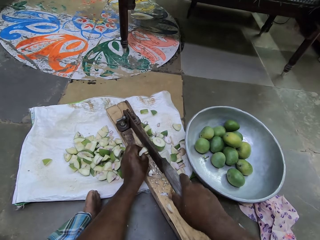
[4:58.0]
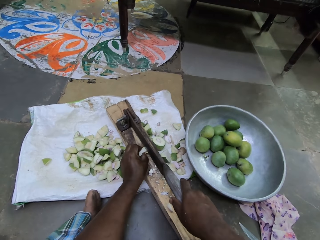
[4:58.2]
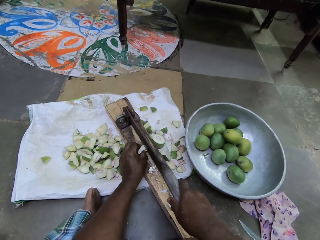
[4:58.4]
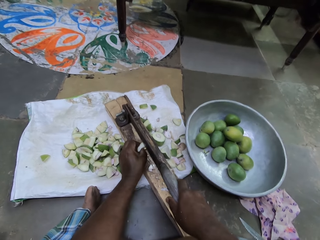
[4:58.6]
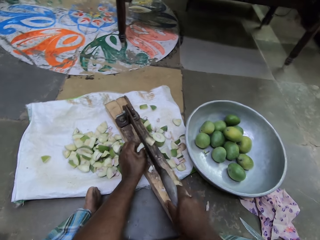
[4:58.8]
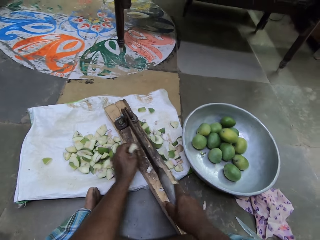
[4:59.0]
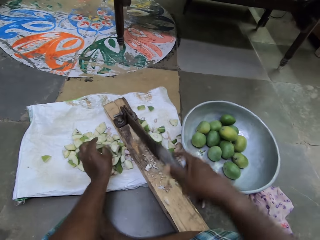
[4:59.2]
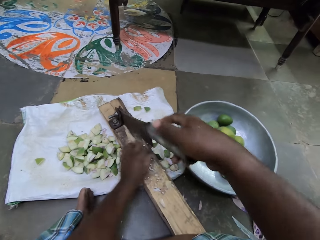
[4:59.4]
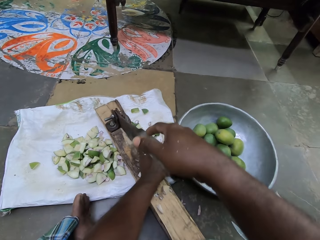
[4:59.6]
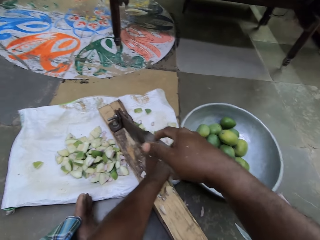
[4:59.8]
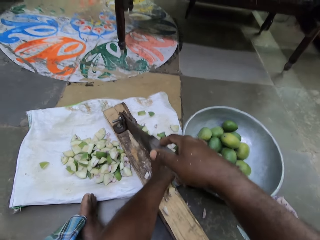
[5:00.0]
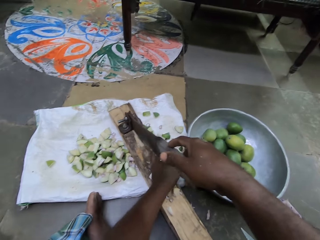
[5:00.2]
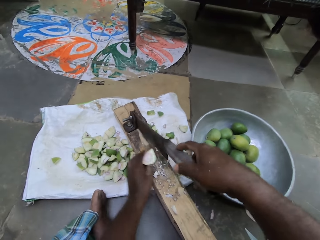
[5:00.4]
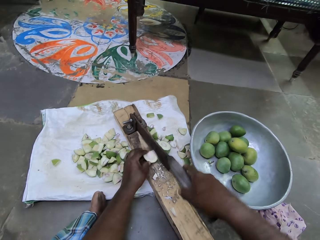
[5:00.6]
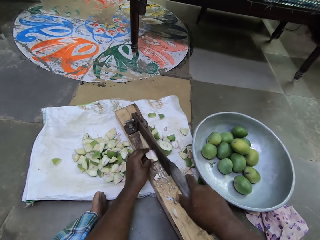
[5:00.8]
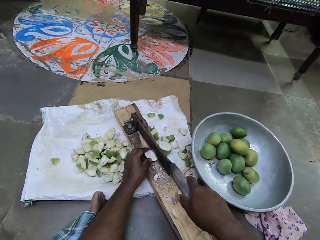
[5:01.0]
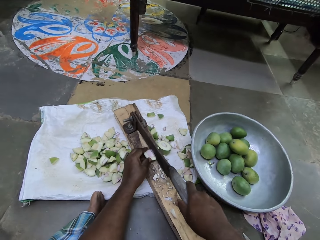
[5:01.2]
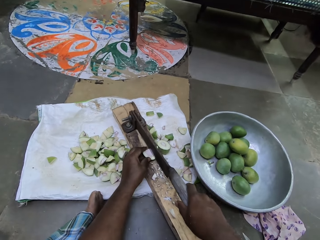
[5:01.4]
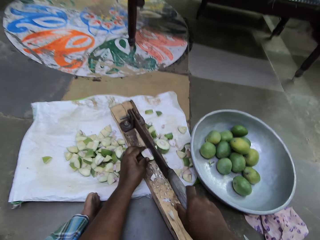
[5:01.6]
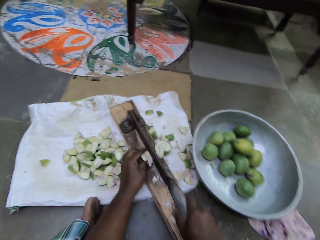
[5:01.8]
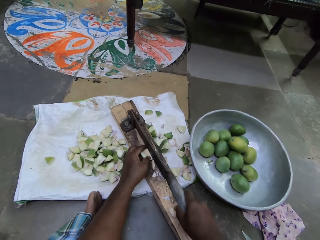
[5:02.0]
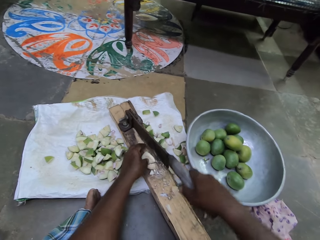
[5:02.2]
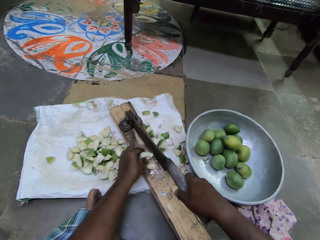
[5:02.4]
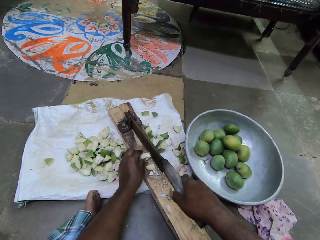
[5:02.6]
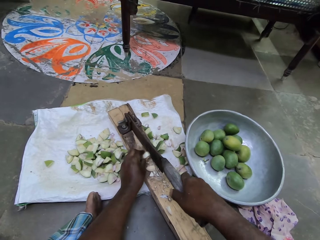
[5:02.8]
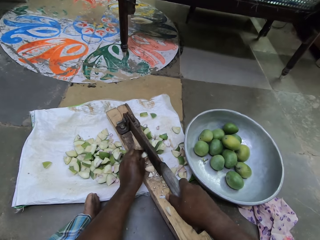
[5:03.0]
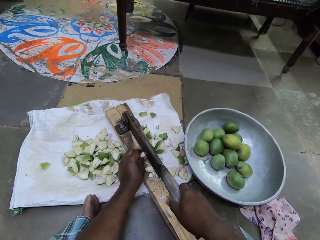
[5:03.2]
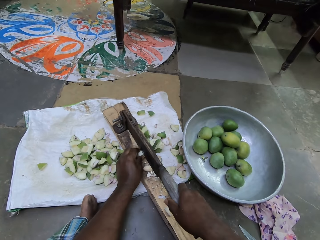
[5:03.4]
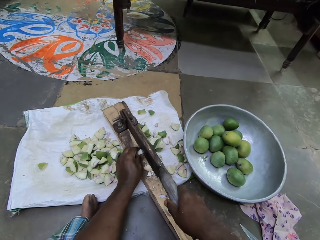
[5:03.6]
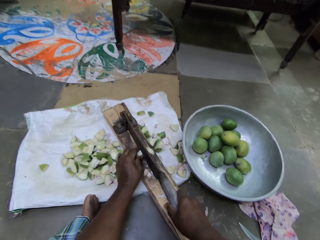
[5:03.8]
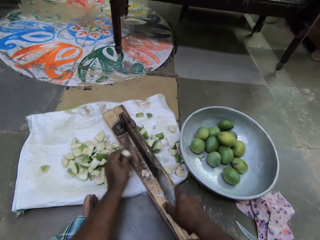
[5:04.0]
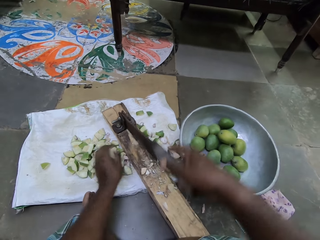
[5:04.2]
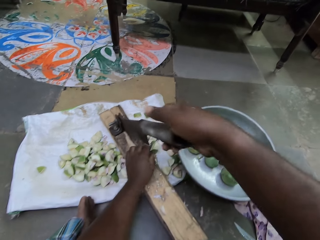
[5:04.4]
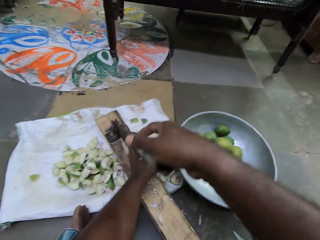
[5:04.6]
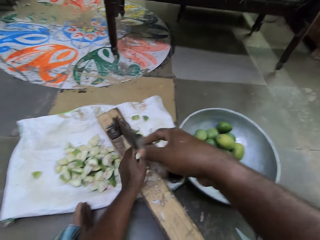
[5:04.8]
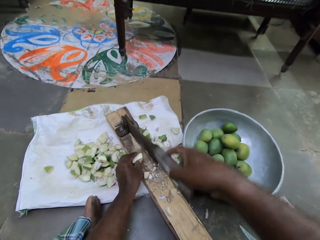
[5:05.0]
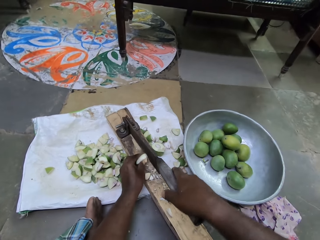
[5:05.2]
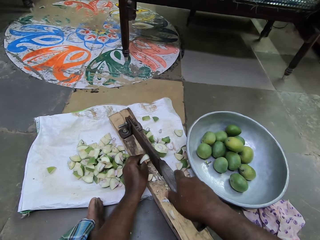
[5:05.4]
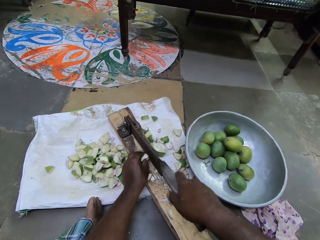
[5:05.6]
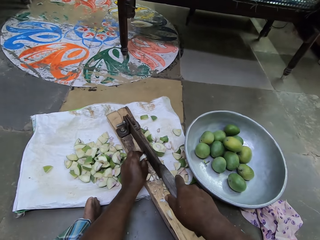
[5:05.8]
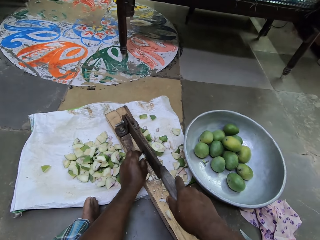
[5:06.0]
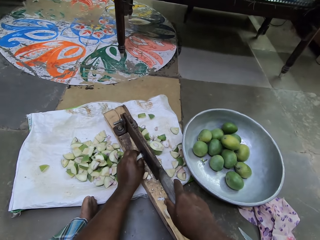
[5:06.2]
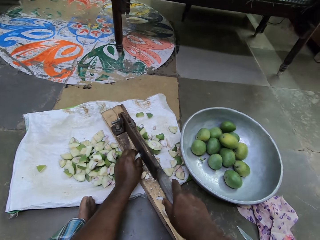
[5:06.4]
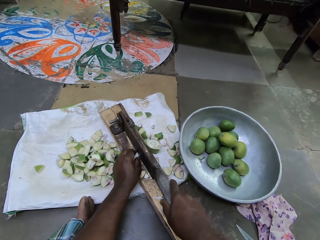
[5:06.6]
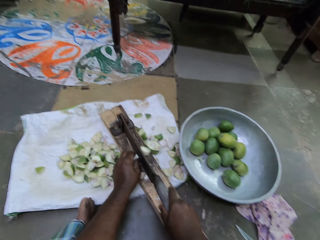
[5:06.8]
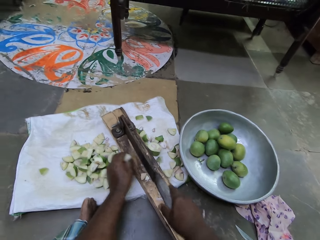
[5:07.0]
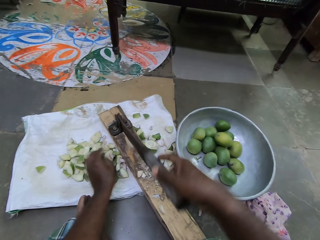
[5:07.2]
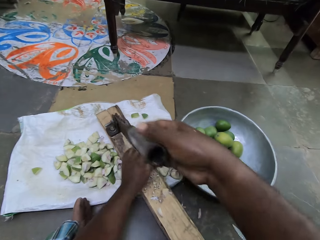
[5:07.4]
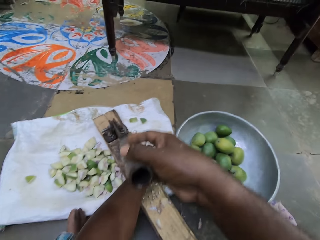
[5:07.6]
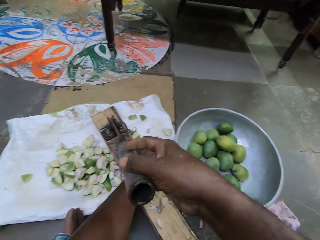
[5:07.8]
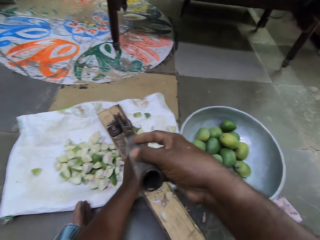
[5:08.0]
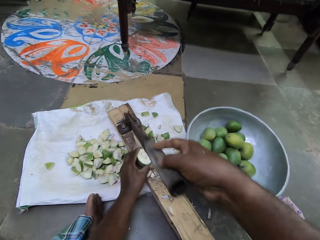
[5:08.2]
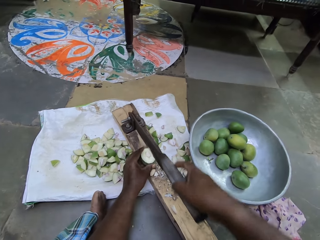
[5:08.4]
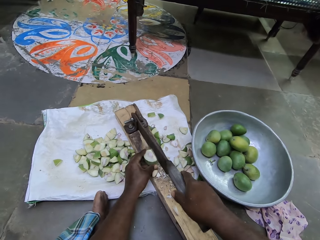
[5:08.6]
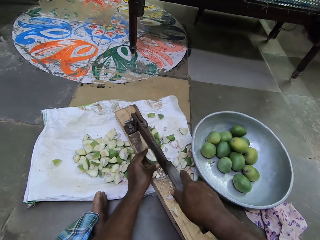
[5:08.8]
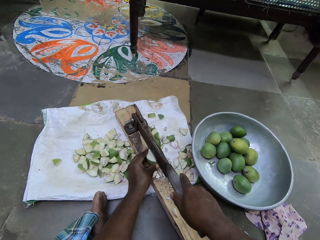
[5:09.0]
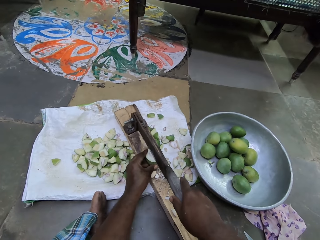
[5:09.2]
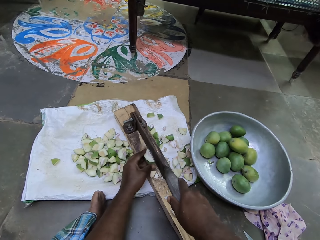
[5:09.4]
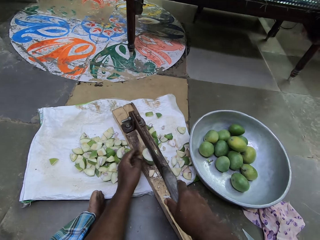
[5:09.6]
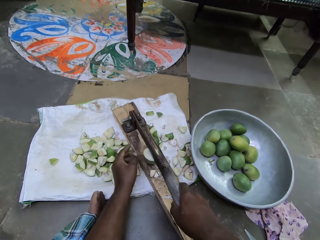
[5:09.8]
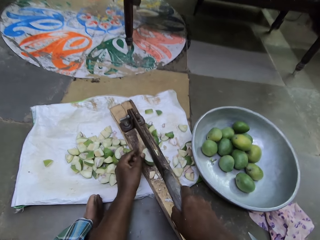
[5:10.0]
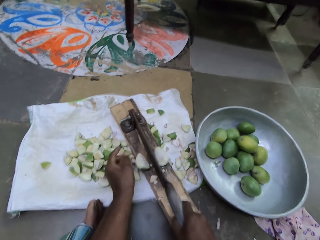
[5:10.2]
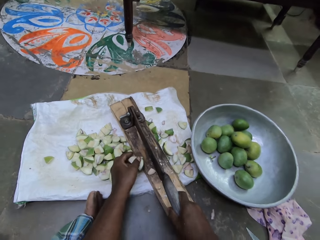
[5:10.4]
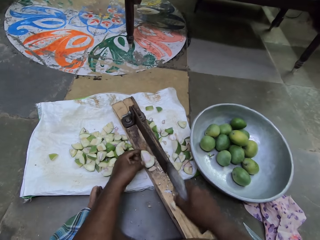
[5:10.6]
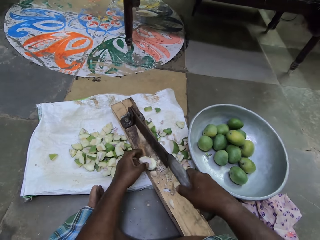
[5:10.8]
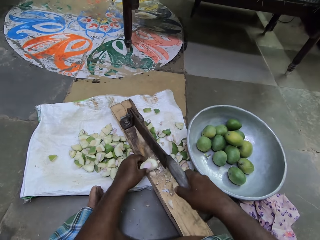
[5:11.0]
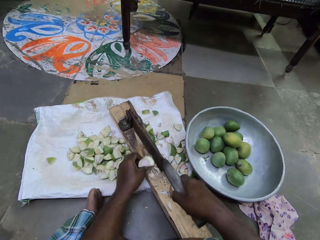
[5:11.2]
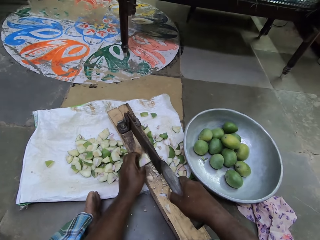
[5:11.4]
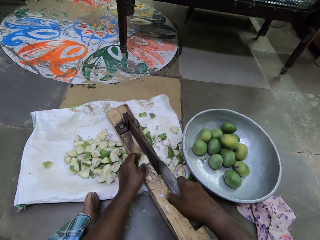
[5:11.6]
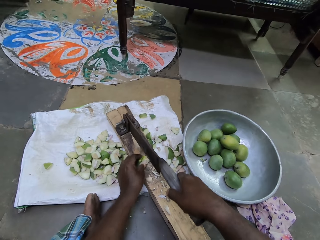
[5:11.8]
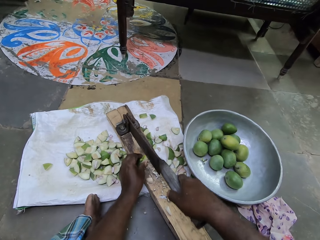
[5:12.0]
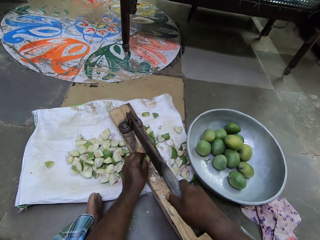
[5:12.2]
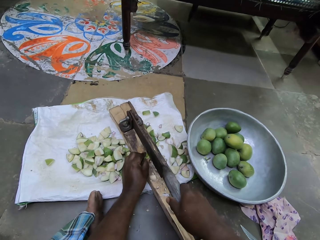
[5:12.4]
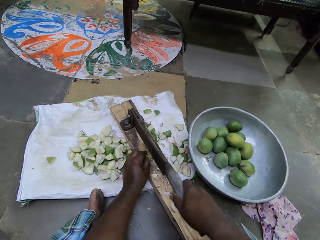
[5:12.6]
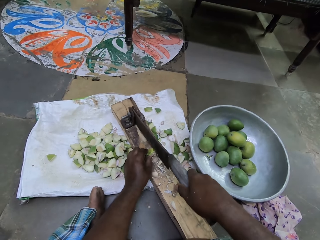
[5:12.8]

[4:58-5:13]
The camera wearer cuts the piece of mango on the fruit cutter with his right hand. He drops the piece of mango on the sack with his left hand. He picks a piece of the mango from the sack with his left hand. He places the piece of mango on the fruit cutter with his left hand. He cuts the piece of mango on the fruit cutter with his right hand. He adjusts the piece of mango on the fruit cutter with his left hand. He cuts the piece of mango on the fruit cutter with his right hand. He drops the piece of mango on the sack with his left hand. He picks a piece of the mango from the sack with his left hand. He places the piece of mango on the fruit cutter with his left hand. He cuts the piece of mango on the fruit cutter with his right hand. He drops the piece of mango on the sack with his left hand. He picks a piece of the mango from the sack with his left hand. He places the piece of mango on the fruit cutter with his left hand. He cuts the piece of mango on the fruit cutter with his right hand. He places the piece of mango on the fruit cutter with his left hand.

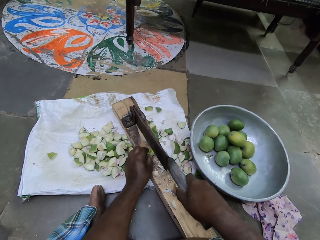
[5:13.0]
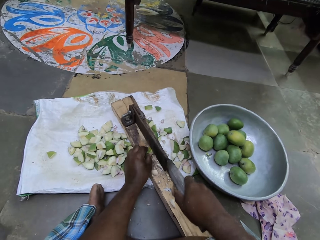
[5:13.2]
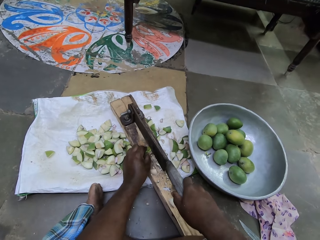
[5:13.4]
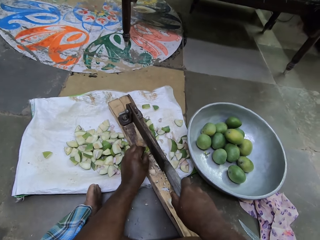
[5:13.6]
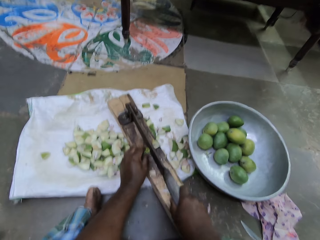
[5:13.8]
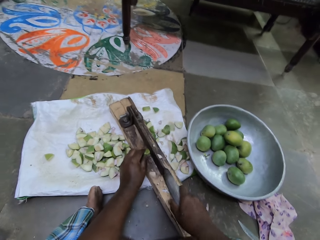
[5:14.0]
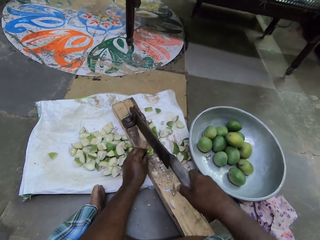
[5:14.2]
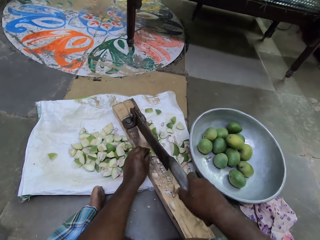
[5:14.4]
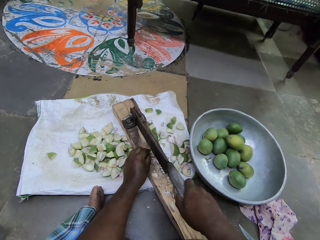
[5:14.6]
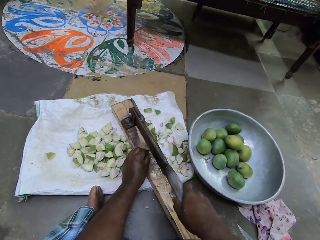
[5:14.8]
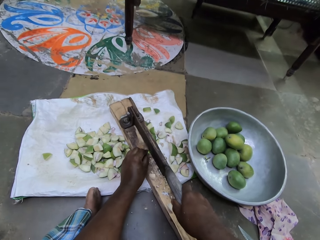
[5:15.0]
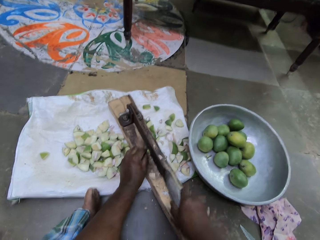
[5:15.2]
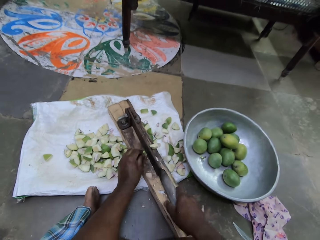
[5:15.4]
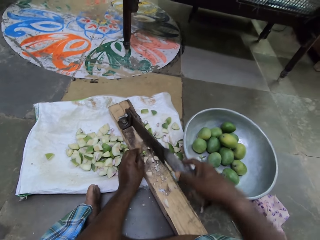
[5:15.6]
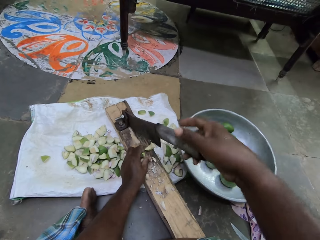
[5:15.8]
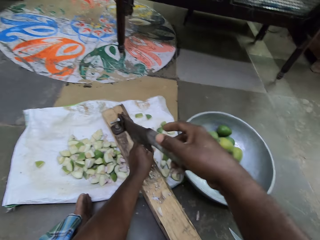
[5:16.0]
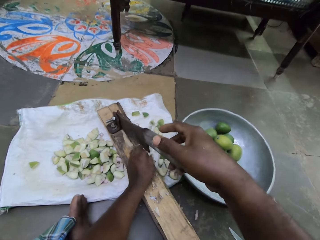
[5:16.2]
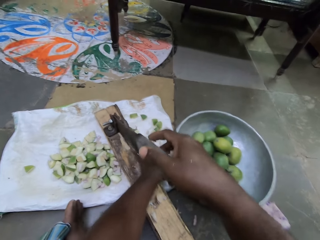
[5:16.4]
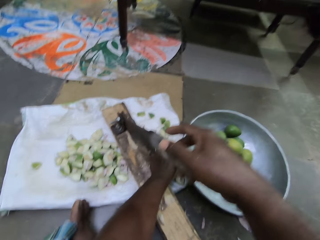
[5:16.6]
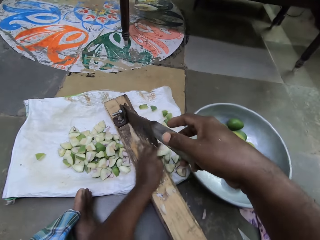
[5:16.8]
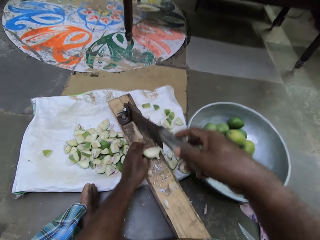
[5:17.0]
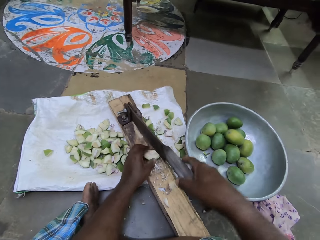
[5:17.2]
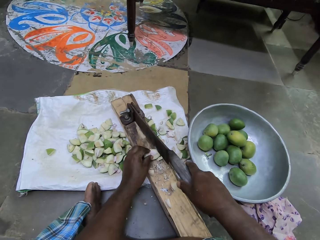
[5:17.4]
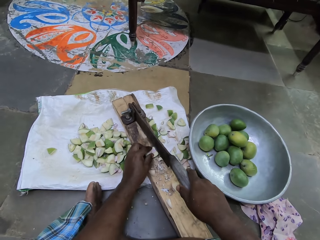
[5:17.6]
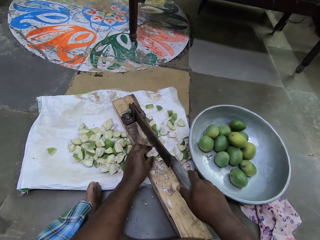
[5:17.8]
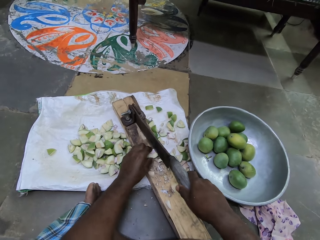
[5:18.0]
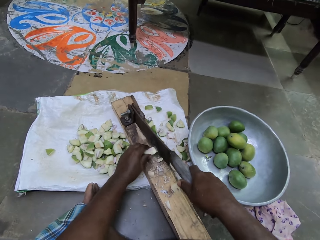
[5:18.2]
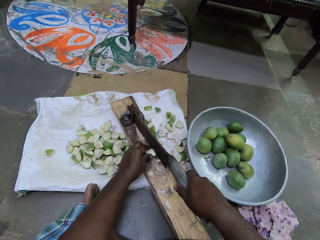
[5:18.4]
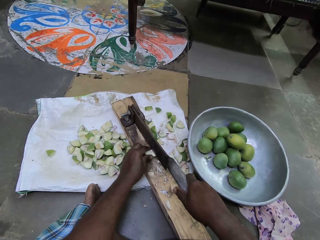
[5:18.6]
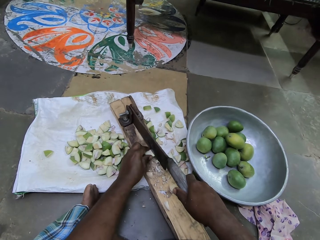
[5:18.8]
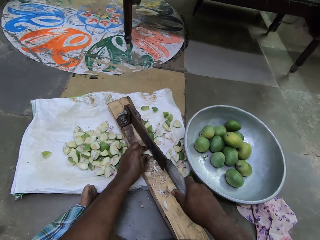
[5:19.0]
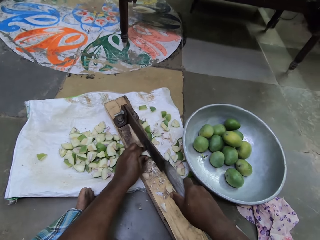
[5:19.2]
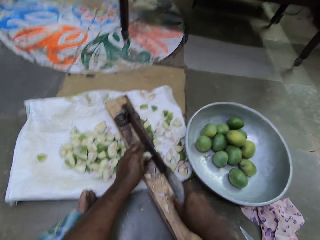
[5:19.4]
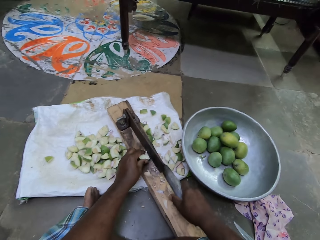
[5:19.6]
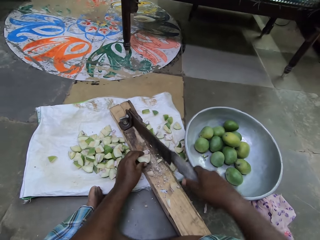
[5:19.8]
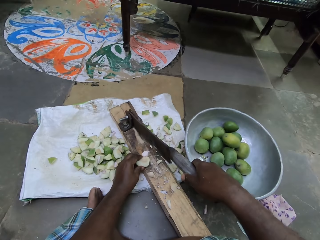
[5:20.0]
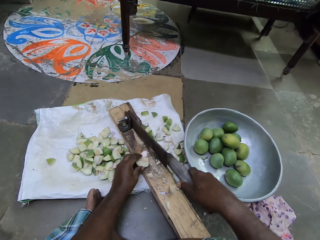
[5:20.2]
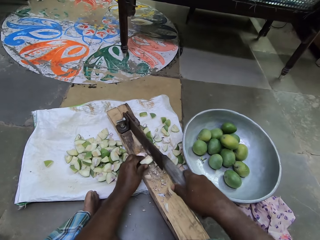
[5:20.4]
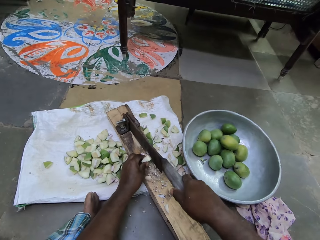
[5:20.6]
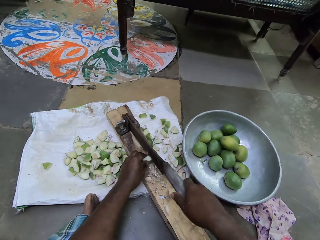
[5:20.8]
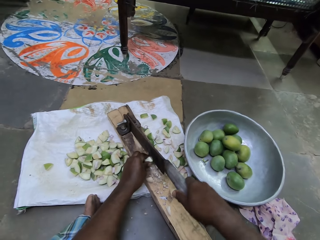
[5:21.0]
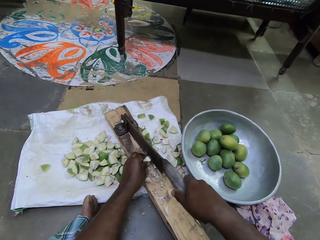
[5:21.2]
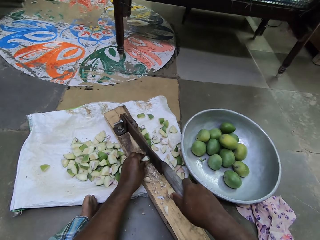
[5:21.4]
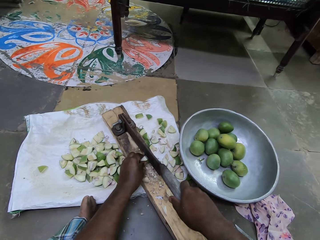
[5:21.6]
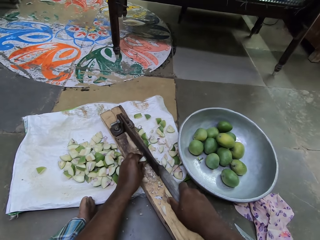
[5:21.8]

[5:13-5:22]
The camera wearer cuts the piece of mango on the fruit cutter with his right hand. He cuts it again. He lifts the handle of the fruit cutter with his right hand. He pushes pieces of fruits on the fruit cutter to the sack with his left hand. He picks a piece of the mango from the sack with his left hand. He places the piece of mango on the fruit cutter with his left hand. He cuts the piece of mango on the fruit cutter with his right hand. He adjusts the piece of mango on the fruit cutter with his left hand. He cuts the piece of mango on the fruit cutter with his right hand.
